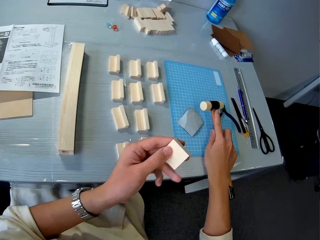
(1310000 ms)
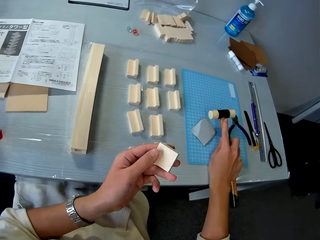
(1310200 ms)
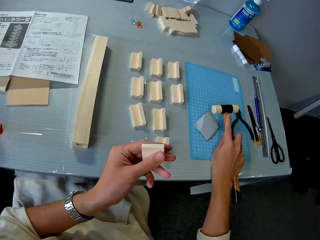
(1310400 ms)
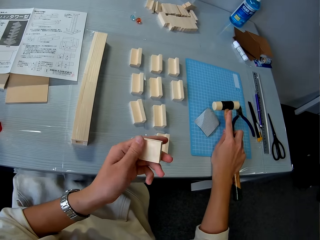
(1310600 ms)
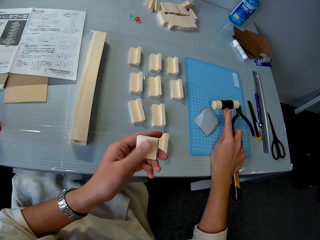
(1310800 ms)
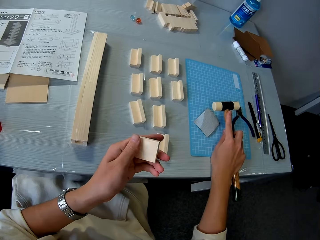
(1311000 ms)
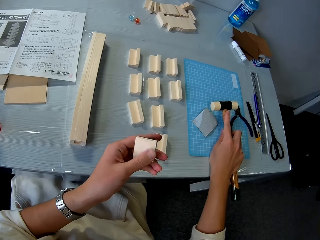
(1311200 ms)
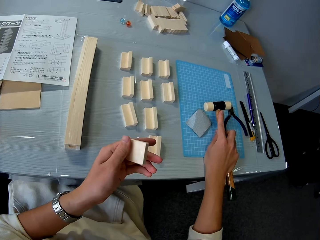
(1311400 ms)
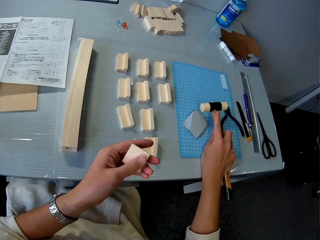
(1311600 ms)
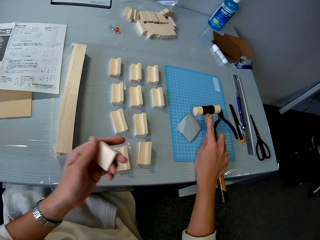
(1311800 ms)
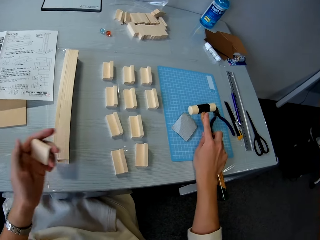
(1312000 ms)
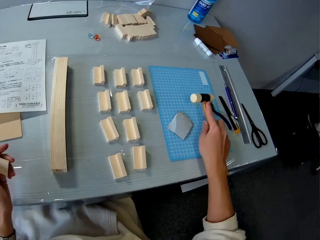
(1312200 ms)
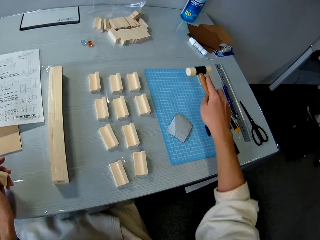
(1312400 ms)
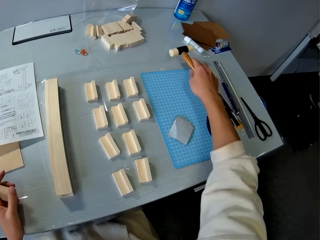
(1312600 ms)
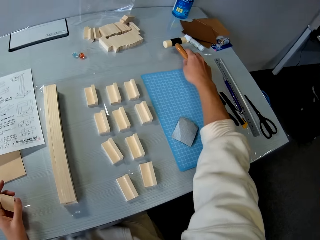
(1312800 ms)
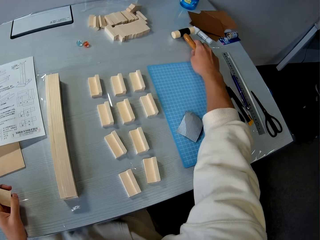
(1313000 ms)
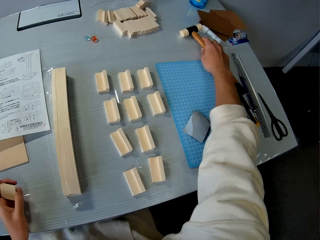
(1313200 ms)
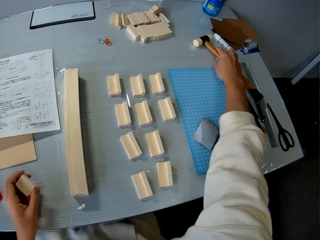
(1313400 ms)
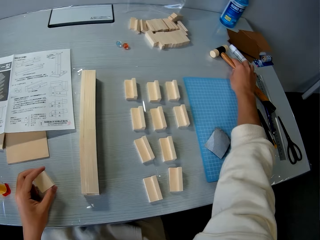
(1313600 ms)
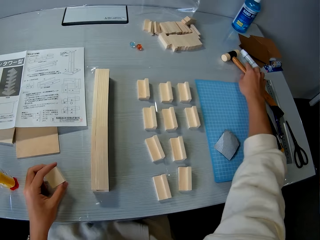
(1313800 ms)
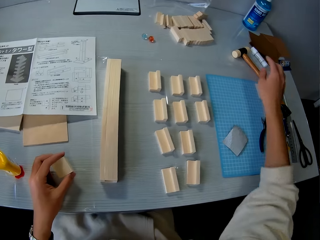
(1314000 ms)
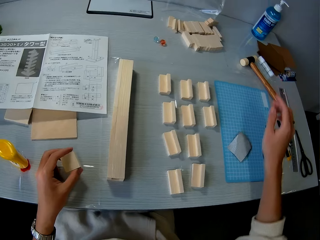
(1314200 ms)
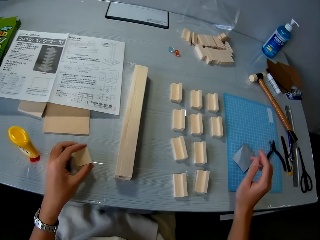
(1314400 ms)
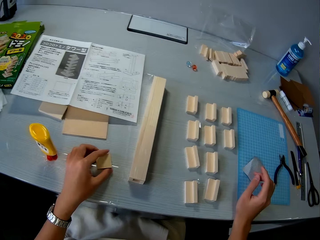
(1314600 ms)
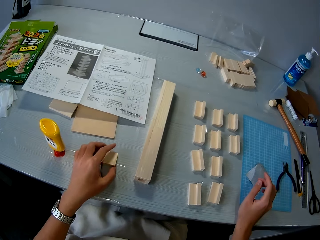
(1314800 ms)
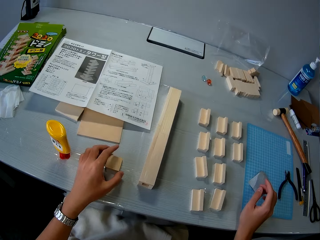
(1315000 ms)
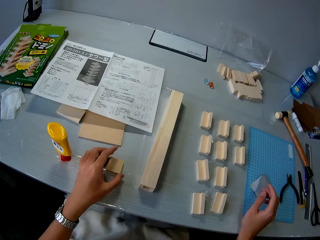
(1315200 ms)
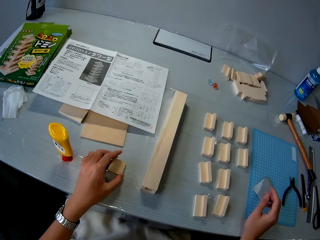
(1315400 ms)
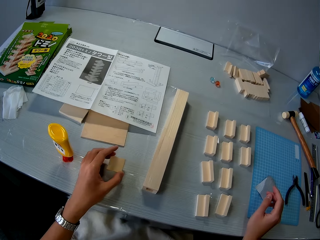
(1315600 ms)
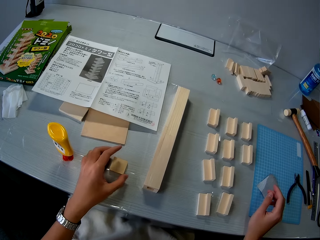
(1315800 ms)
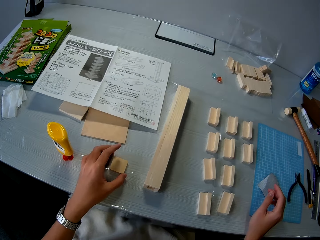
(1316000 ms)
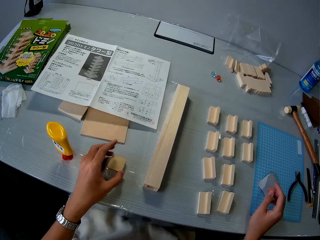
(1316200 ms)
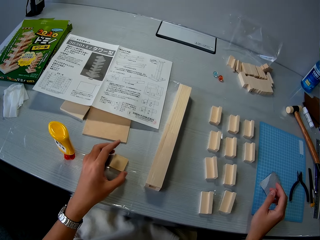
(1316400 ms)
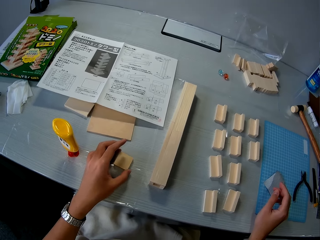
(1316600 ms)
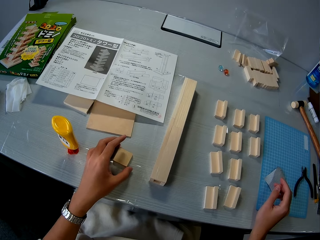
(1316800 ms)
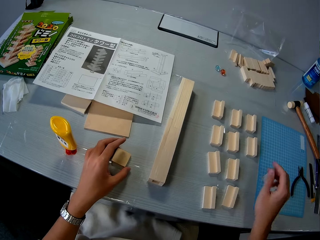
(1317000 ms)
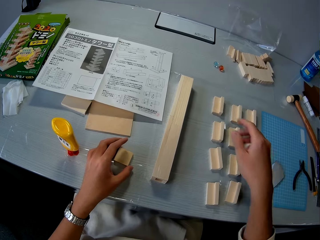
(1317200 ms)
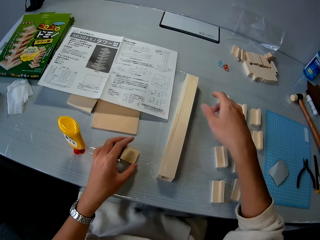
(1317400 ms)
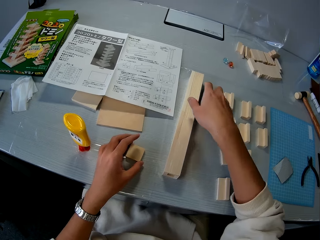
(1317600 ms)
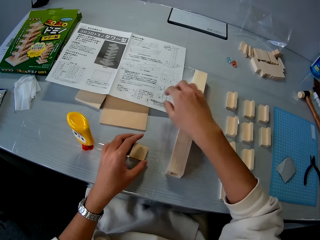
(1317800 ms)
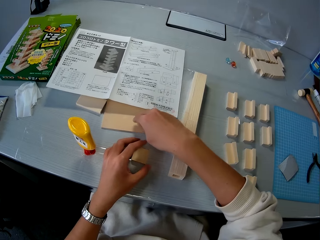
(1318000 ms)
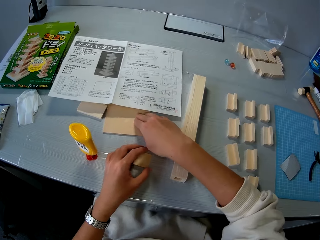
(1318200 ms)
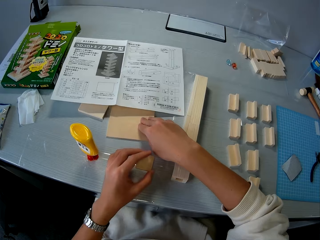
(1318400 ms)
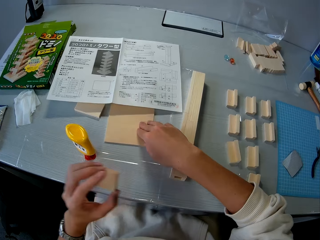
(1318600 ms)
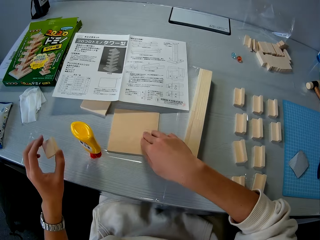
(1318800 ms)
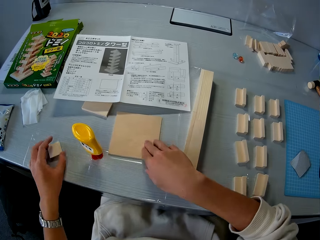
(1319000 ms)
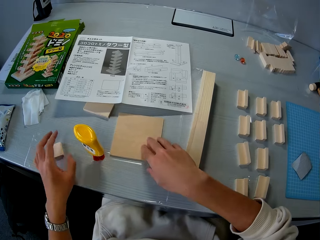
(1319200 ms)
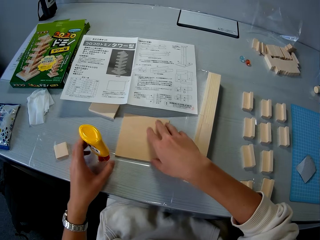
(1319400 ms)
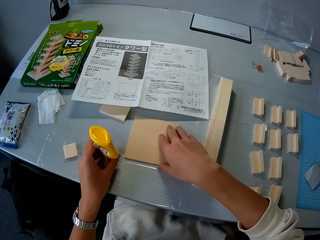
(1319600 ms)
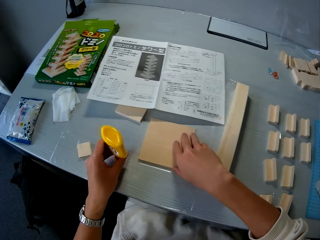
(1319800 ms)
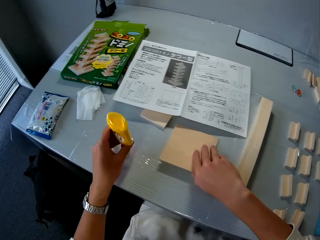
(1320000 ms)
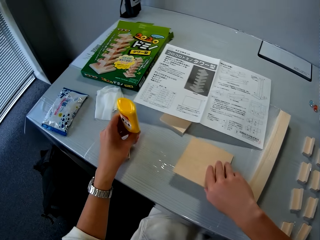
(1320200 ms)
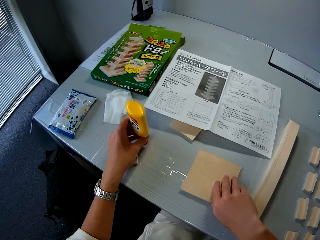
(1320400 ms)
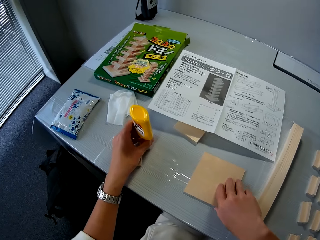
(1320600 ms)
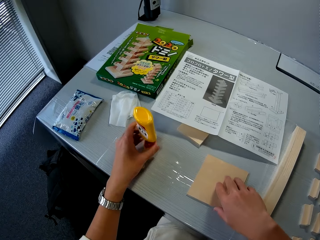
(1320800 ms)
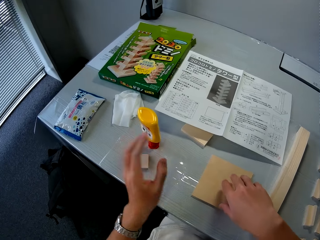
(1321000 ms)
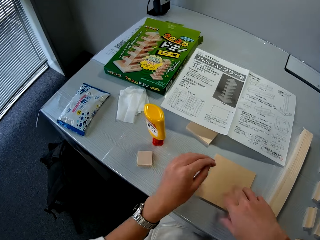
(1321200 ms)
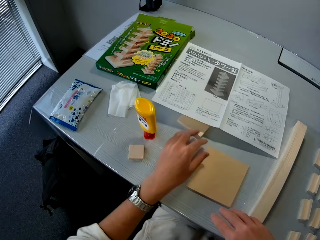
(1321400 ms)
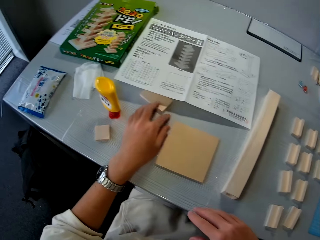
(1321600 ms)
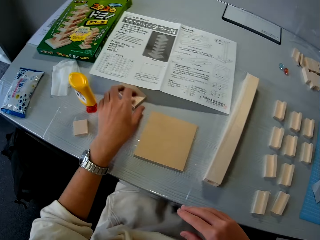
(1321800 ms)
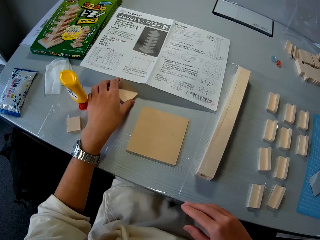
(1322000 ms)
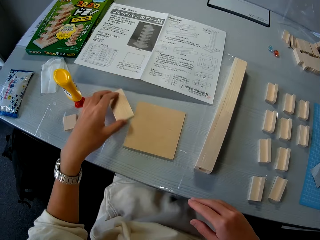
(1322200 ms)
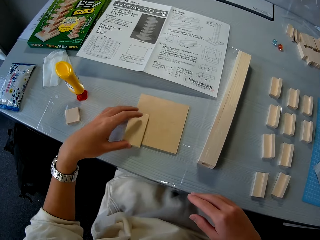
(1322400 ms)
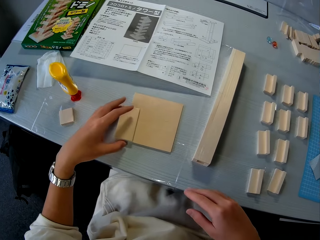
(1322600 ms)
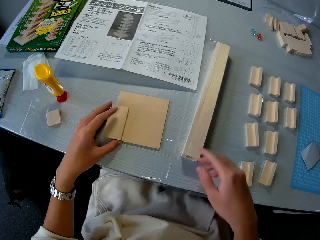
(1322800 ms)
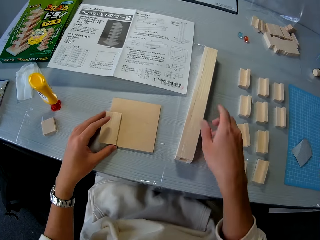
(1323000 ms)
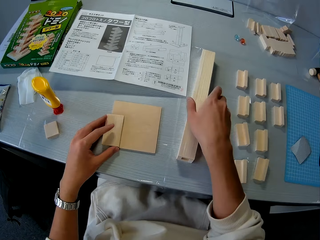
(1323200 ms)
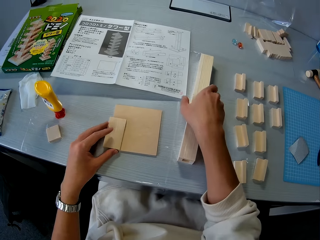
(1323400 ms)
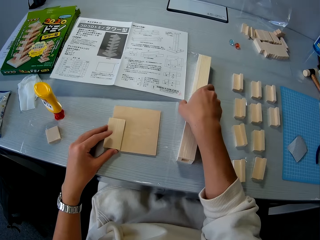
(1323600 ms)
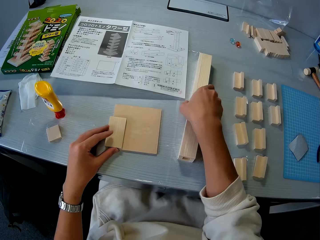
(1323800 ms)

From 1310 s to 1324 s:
The camera wearer places the soft face hammer on the cutting mat. He wipes the model material with his thumb. He drops the rubber mallet on the table. He places the soft face hammer on the table. He drops the wood on the table. He places the model material on the table. He picks the model material. He moves a wood on the table with his right hand. He repositions another wood on the table with his left hand. He places the model material on the table. He picks the adhesive glue. He moves the glue on the table. He places the adhesive glue on the table. He places a wood on another wood on the table. He picks the model material.

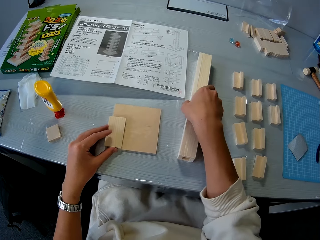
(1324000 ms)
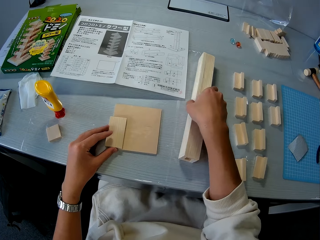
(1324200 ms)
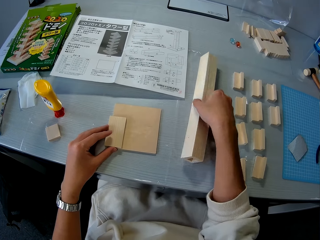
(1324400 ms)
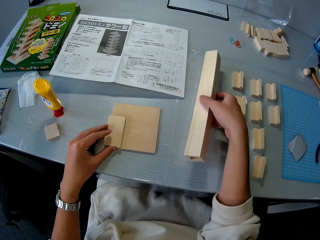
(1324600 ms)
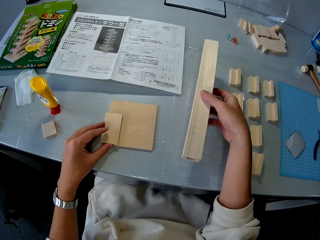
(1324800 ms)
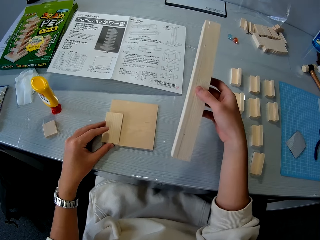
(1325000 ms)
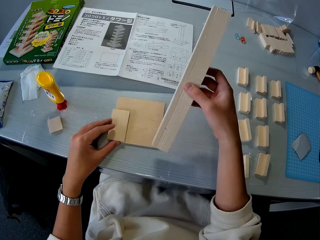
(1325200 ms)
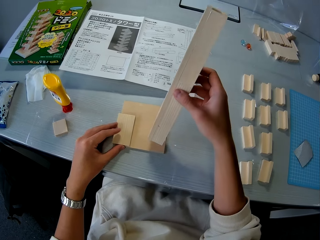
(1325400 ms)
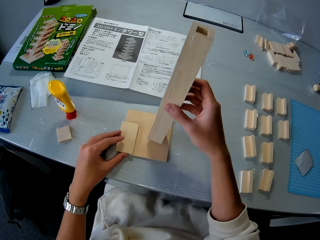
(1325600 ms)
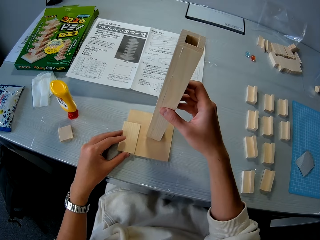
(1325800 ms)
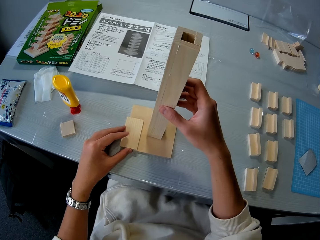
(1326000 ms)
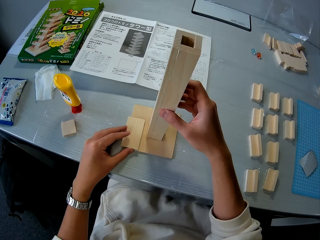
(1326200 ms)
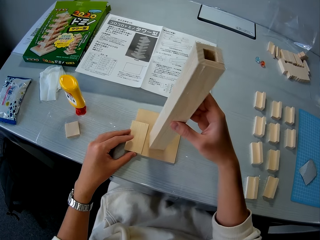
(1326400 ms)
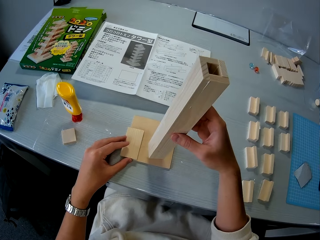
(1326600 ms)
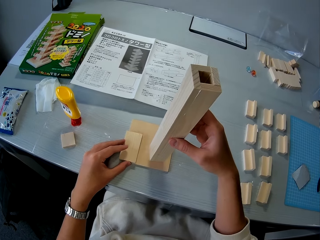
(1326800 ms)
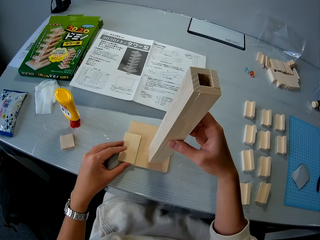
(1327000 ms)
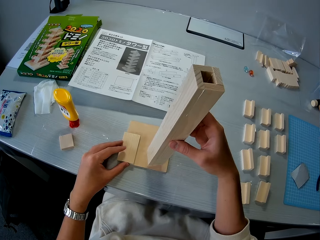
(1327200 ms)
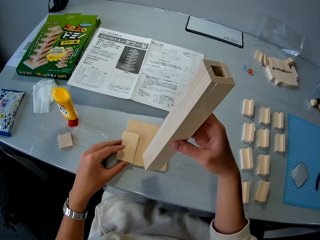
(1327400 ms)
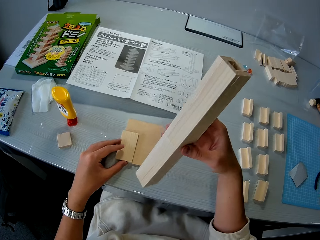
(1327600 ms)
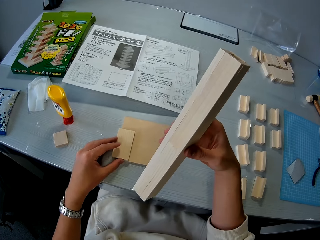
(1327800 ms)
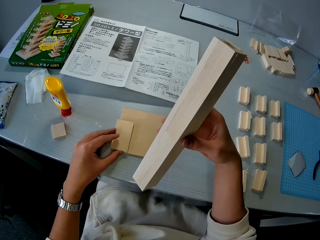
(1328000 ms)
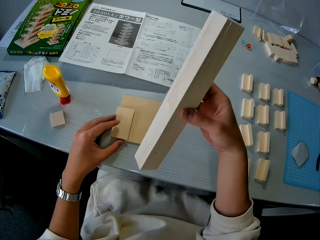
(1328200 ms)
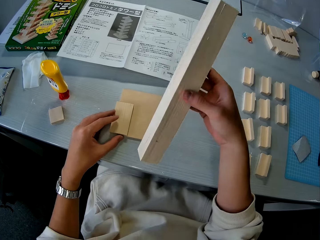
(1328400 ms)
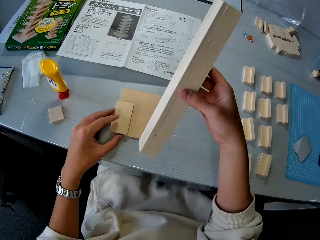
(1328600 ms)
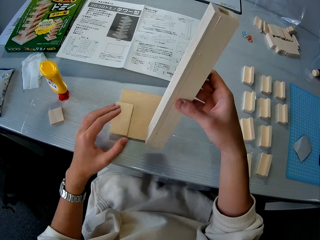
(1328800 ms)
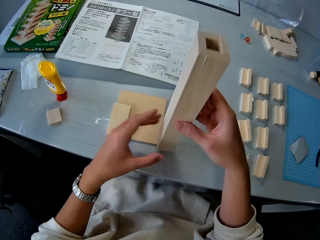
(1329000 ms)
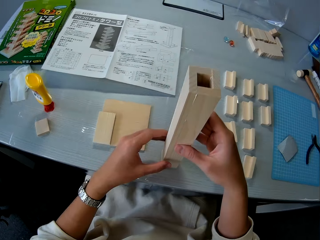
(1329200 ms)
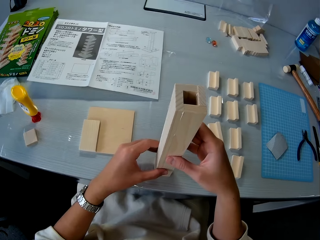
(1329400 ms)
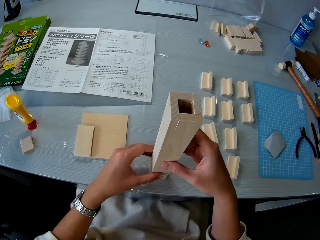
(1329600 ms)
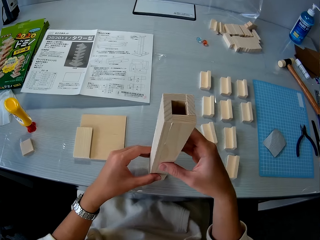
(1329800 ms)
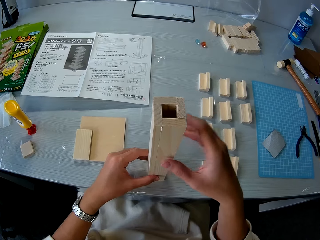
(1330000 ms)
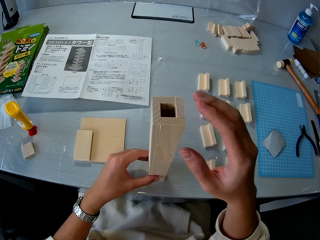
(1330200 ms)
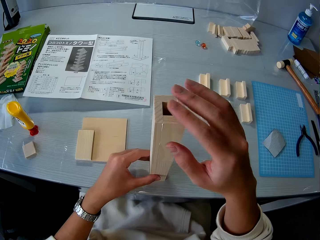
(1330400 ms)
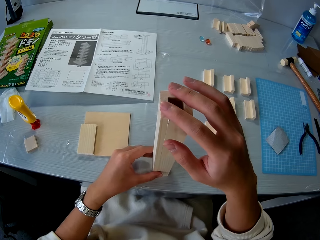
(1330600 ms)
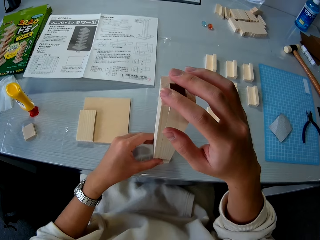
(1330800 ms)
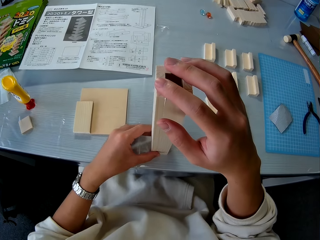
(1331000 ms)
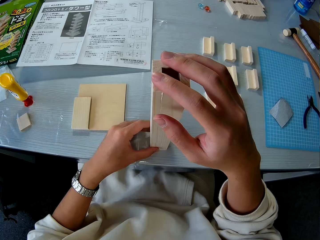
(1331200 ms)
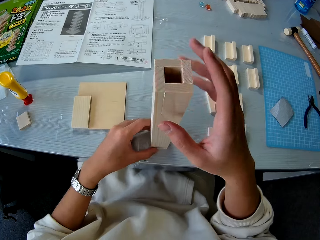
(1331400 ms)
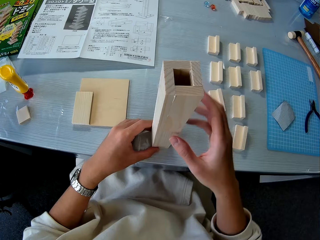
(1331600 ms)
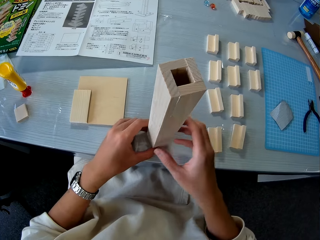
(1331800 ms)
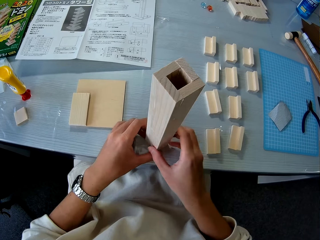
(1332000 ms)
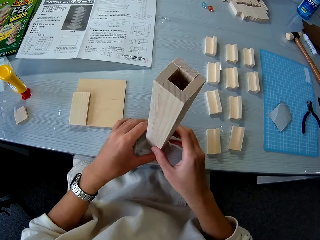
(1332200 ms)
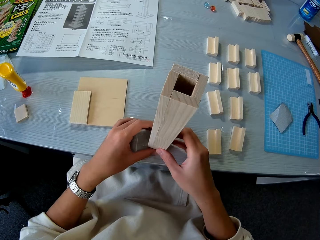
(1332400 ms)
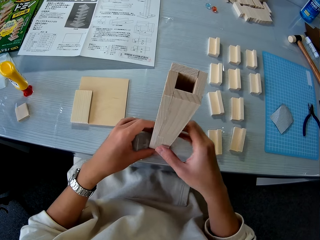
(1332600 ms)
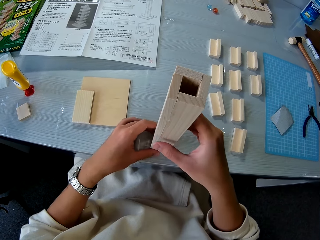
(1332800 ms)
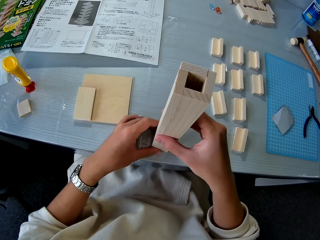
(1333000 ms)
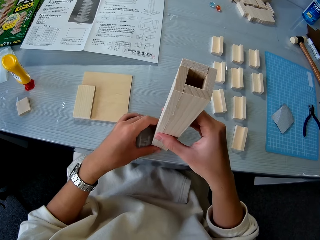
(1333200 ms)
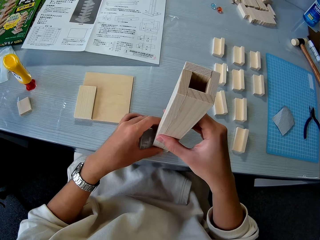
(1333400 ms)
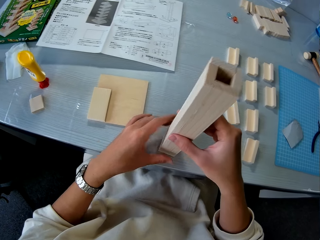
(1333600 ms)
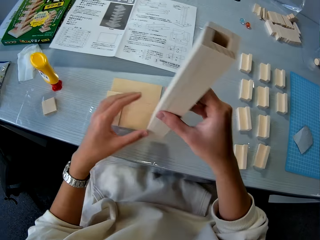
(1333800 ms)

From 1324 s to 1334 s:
The camera wearer picks a piece of wood on the table. They place the piece of wood upright on another wood on the table. They place the piece of wood on the table. They pick the model material. They check the model material. They place the model material upright on the table. They touch the top of the model material. They inspect the piece of wood. They turn the model material.
